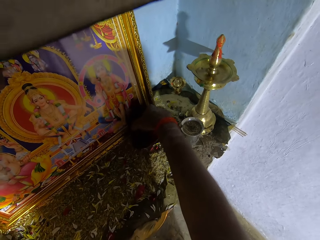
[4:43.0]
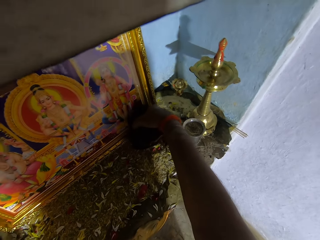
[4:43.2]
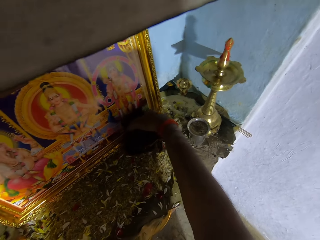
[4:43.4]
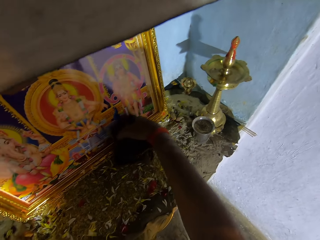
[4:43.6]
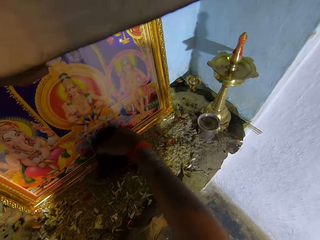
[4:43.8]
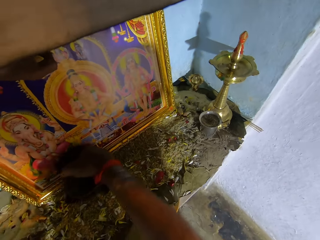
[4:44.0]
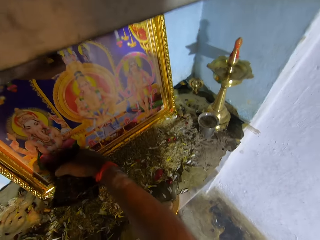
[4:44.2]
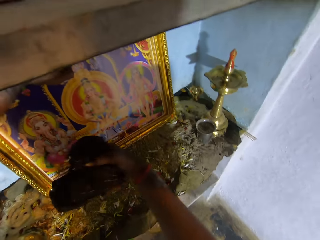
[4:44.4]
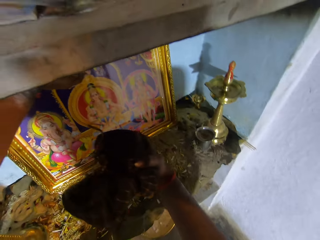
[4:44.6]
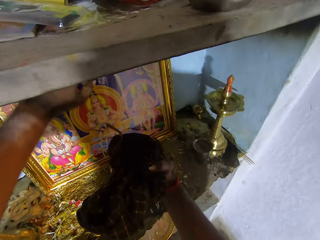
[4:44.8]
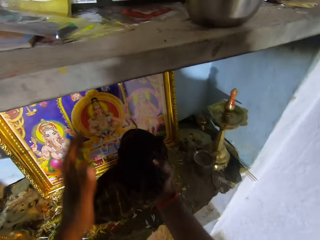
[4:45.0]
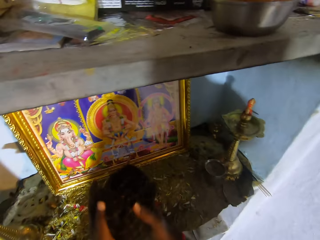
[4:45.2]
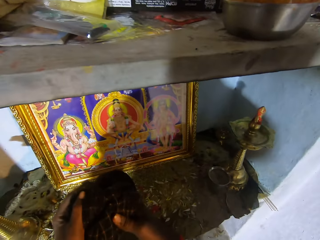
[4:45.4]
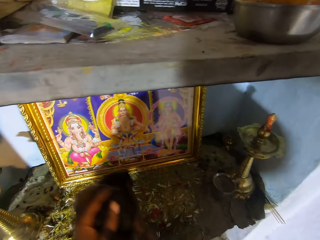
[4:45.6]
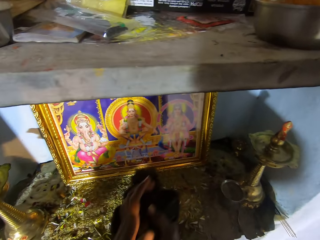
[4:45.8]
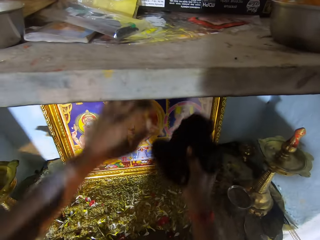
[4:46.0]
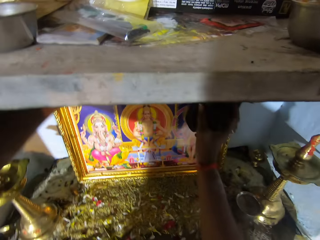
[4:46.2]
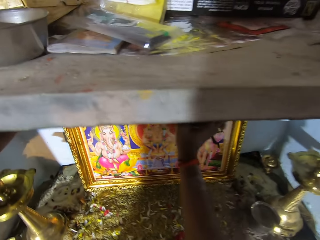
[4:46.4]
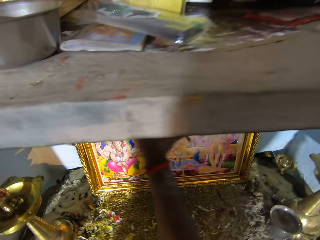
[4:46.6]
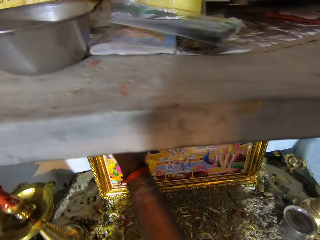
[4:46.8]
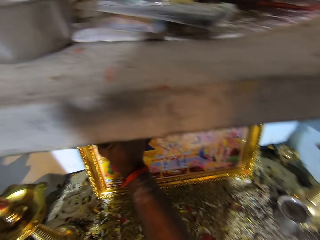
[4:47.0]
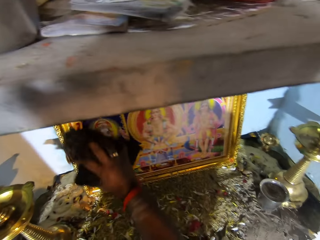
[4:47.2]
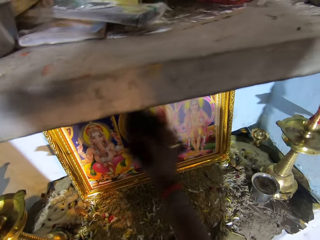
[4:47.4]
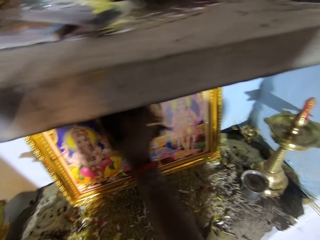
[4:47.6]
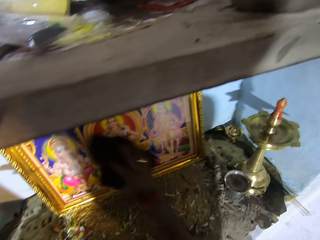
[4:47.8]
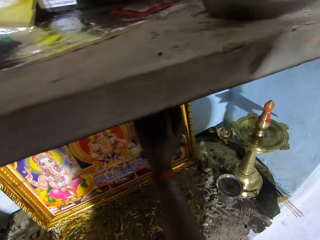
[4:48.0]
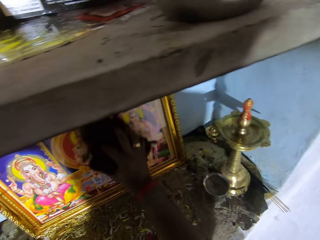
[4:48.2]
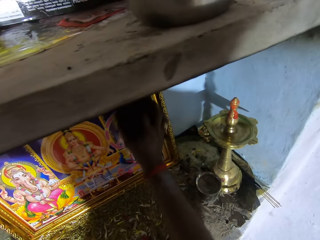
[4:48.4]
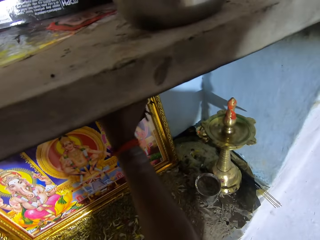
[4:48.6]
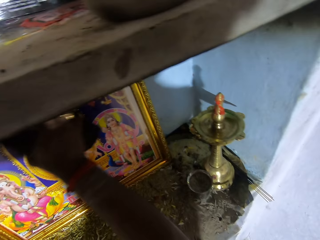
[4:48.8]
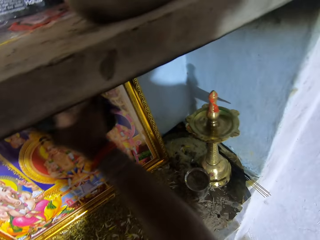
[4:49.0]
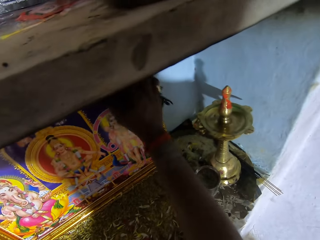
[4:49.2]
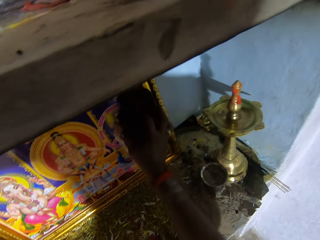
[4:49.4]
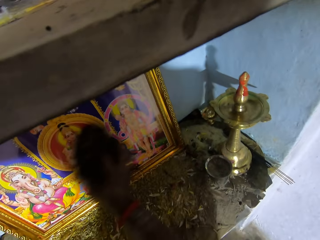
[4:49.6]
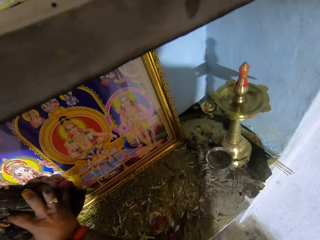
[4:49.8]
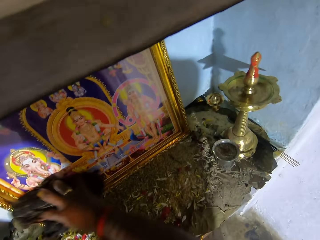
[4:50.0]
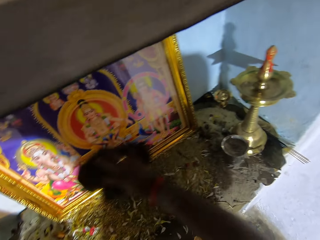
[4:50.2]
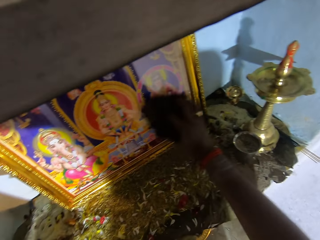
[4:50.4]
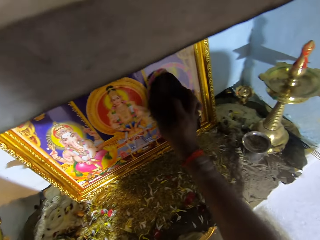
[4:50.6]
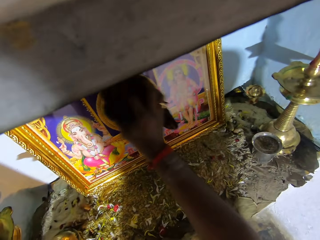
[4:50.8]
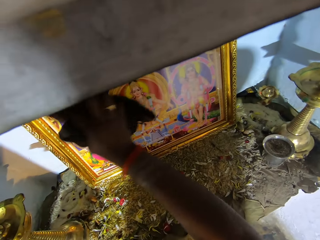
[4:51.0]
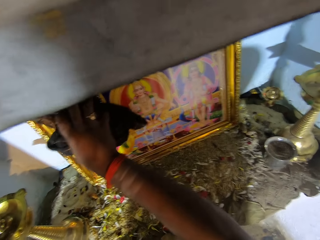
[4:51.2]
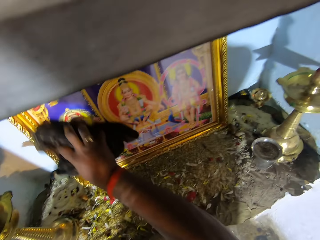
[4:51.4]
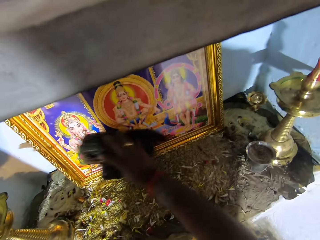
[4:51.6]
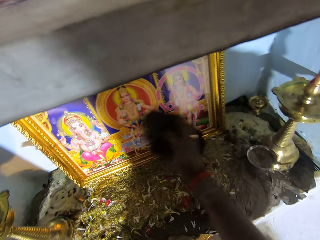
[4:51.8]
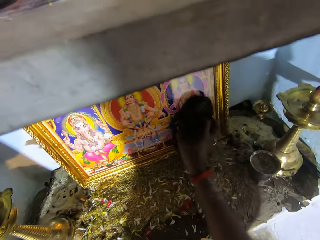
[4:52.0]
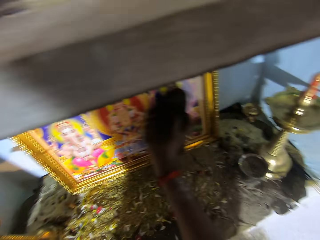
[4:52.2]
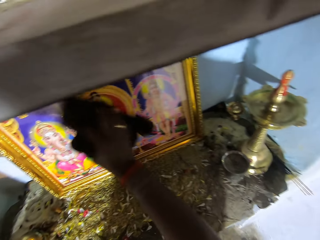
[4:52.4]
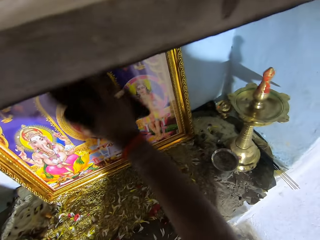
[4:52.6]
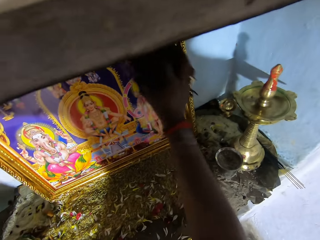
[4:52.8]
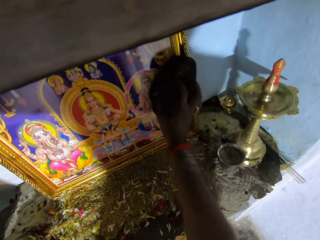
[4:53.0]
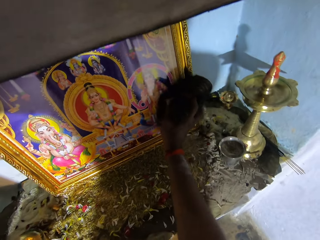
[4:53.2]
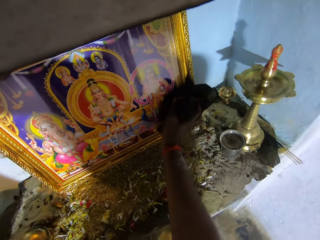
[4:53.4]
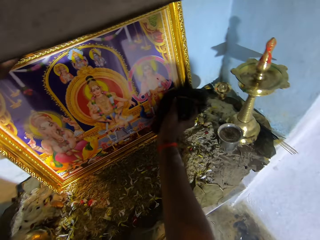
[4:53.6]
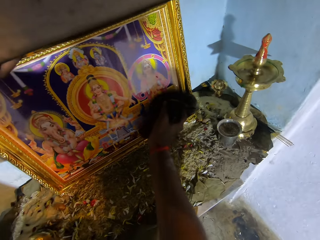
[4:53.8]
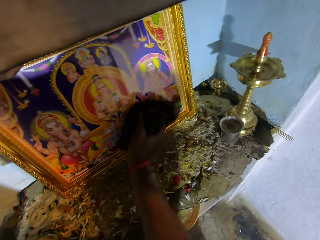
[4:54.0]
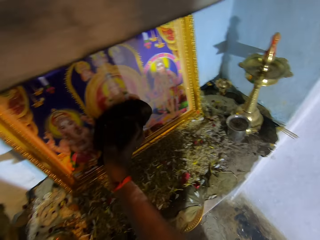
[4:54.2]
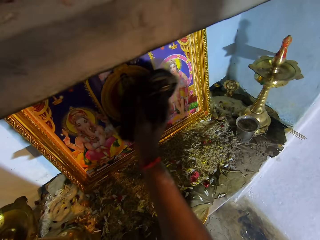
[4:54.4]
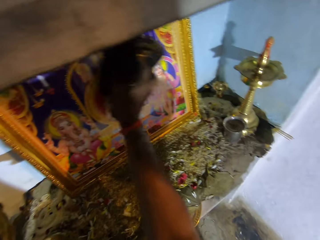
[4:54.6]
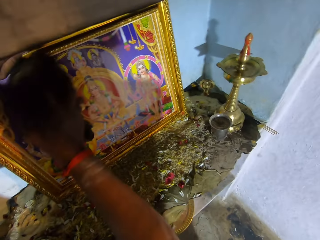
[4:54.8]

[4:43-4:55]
The camera wearer looks at a piece of cloth. They hold the cloth with both hands. They touch the photo frame. They wipe the photo frame.

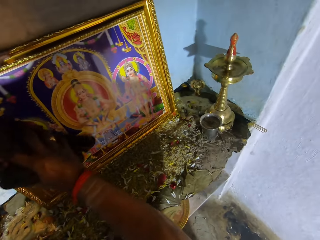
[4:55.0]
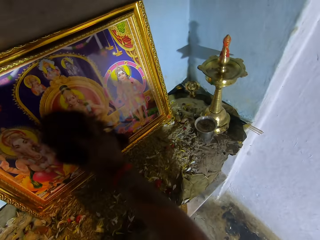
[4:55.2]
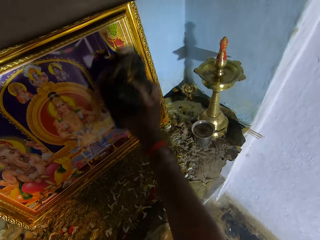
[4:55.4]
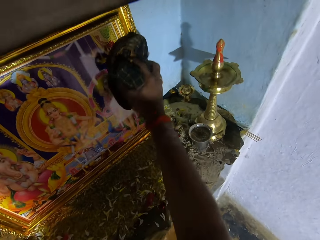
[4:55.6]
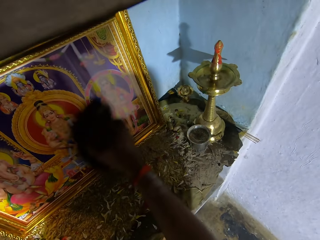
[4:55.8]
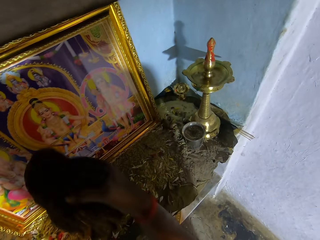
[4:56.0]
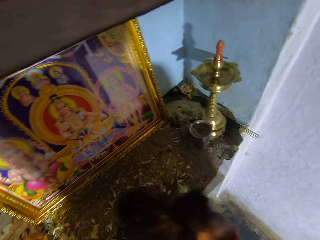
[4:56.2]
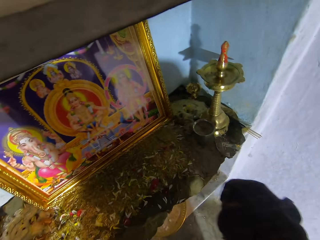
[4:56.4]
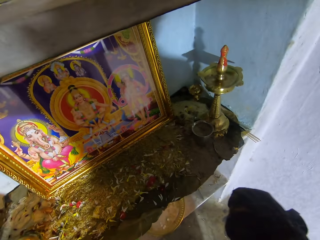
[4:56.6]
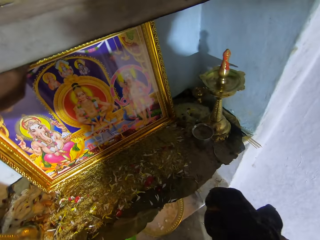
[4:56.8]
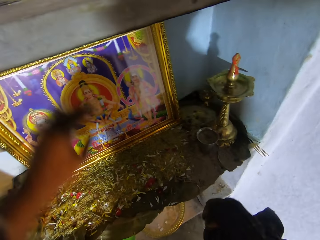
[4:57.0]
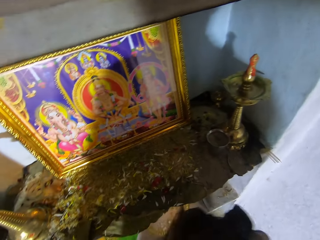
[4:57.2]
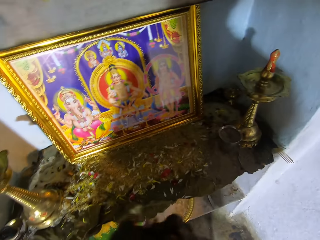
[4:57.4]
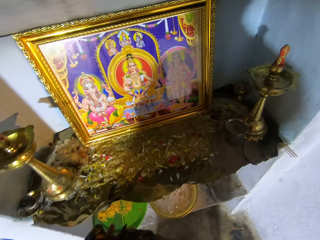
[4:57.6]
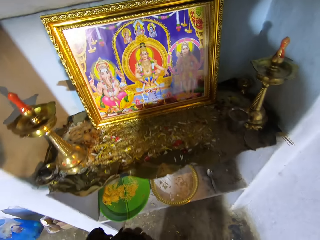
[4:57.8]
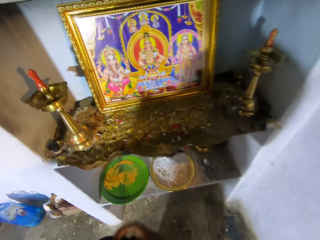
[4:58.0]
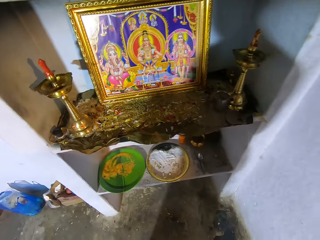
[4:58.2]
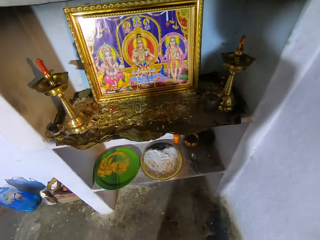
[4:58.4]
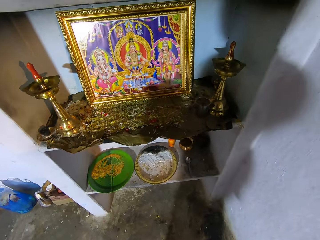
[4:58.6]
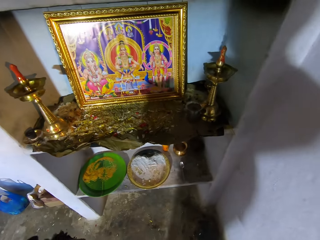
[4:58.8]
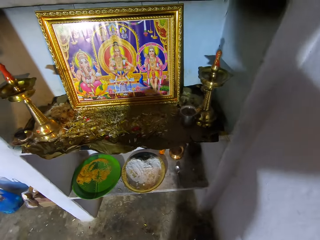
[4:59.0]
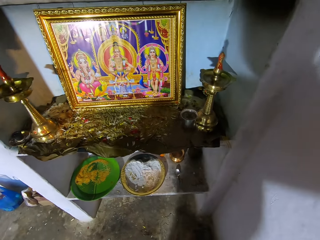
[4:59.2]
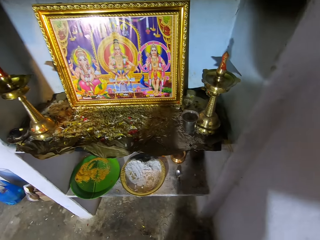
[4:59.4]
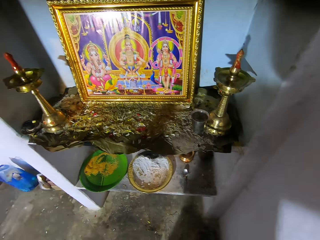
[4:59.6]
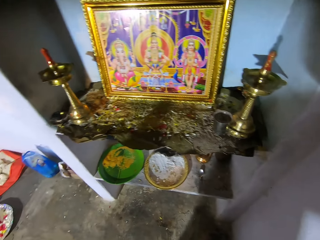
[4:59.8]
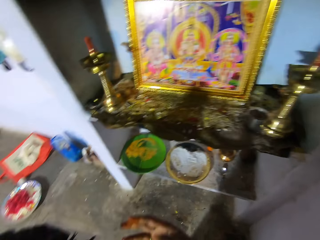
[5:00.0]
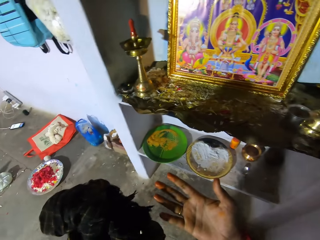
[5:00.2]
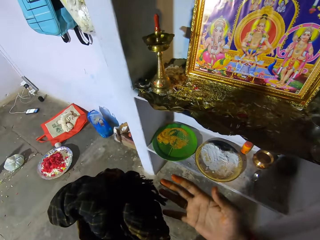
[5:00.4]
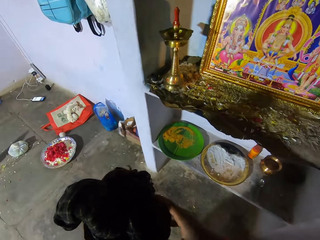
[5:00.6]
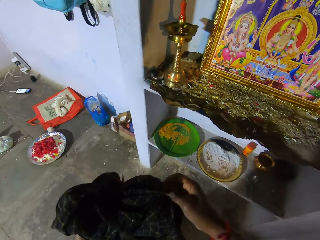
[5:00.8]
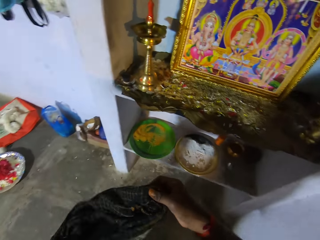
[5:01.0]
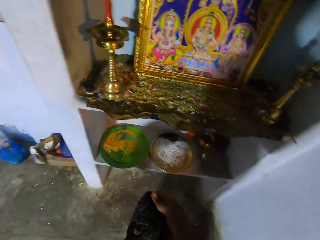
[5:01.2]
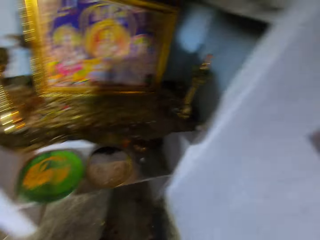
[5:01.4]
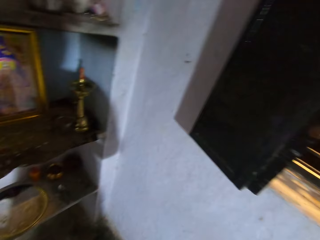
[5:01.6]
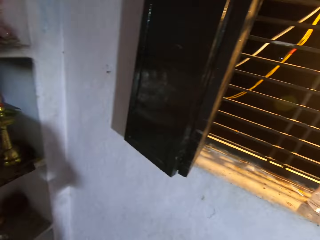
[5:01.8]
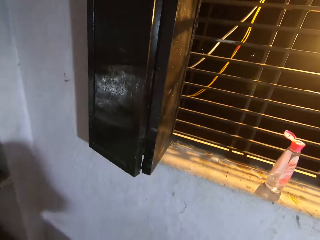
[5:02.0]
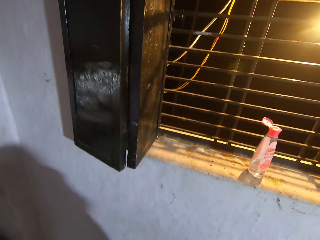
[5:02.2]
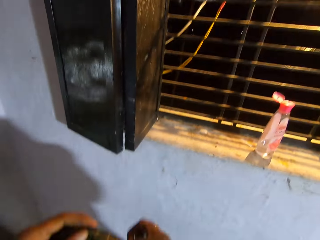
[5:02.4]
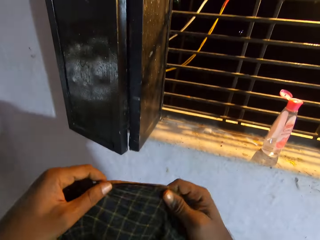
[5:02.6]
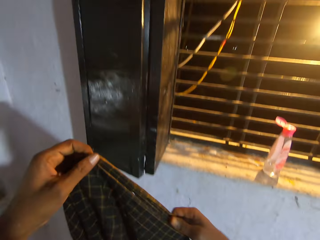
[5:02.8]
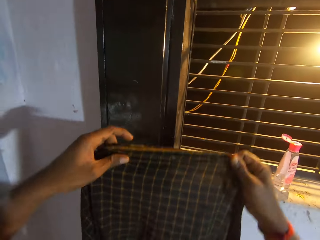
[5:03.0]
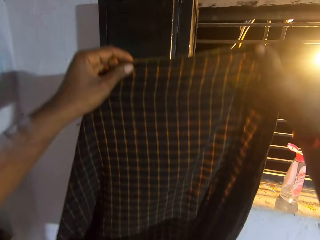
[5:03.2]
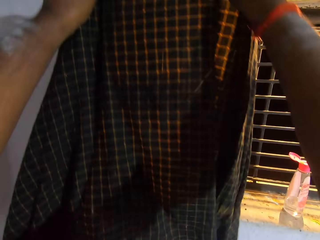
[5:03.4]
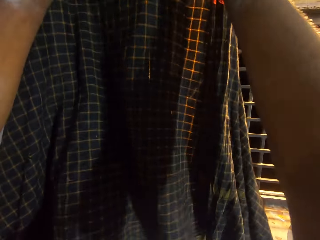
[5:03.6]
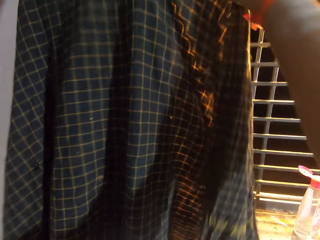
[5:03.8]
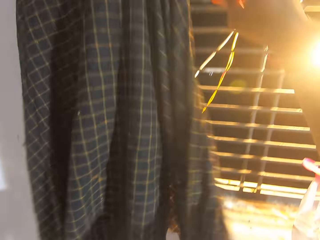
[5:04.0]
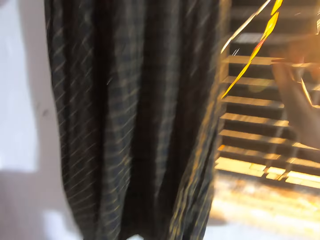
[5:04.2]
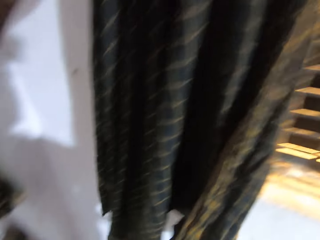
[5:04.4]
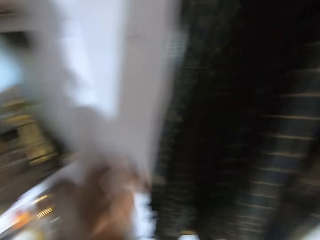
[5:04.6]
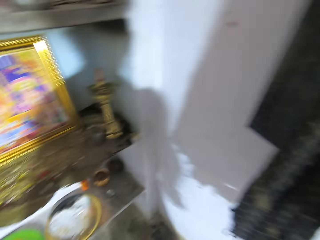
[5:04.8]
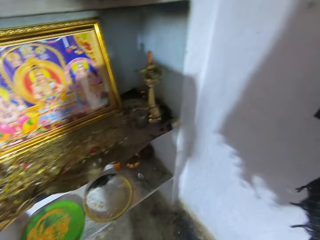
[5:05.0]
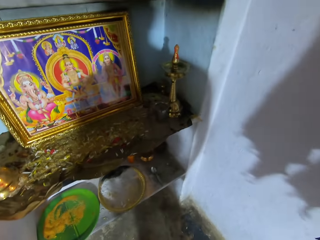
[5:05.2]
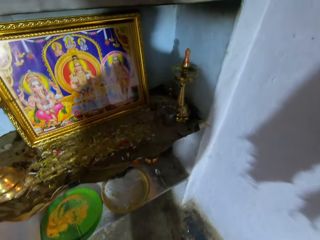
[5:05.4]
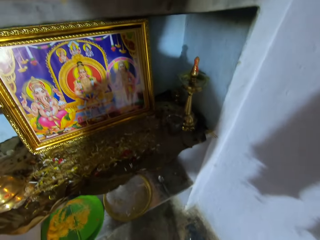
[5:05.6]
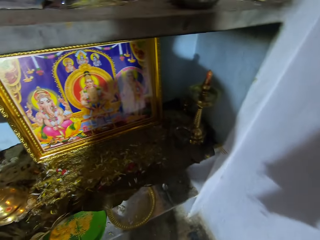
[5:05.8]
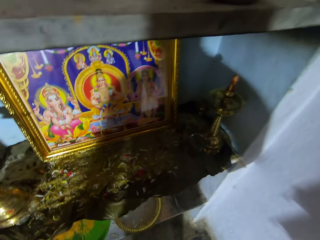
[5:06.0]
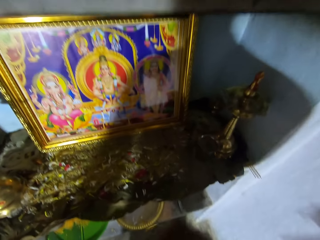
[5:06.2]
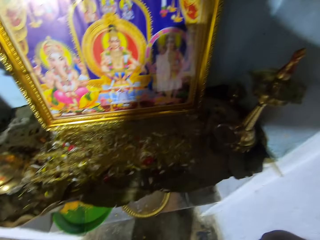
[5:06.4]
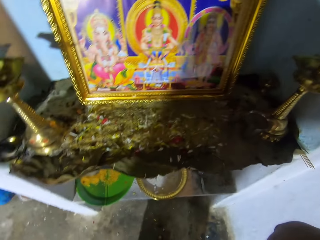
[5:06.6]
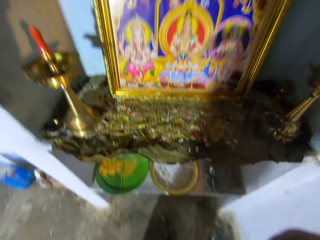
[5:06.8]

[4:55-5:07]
The camera wearer holds the cloth with both hands. They stare at the photo frame. They look around. They wipe the hands. They walk towards the window. They hang the cloth to the window. They hug a duster. They move towards the photo frame.
